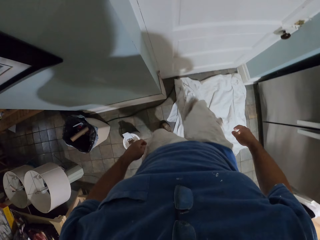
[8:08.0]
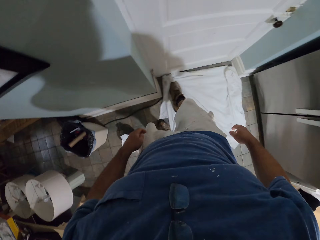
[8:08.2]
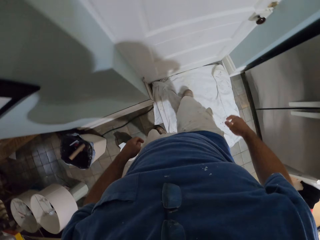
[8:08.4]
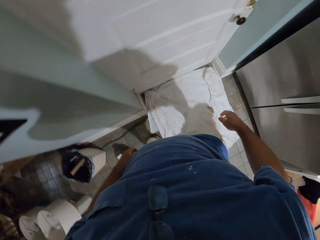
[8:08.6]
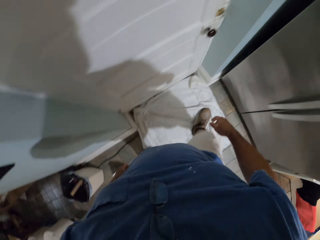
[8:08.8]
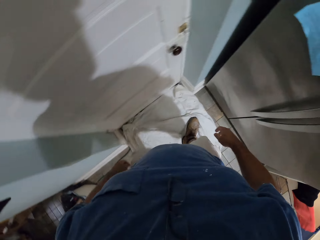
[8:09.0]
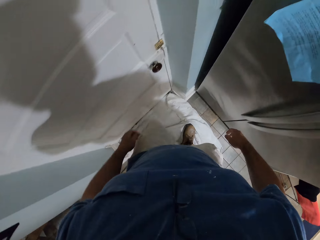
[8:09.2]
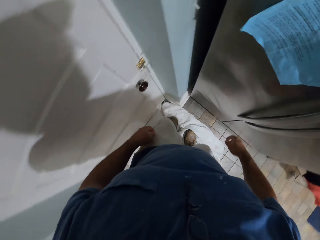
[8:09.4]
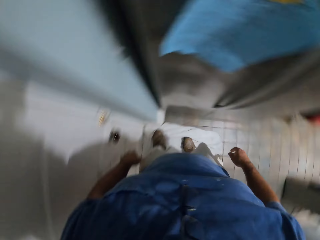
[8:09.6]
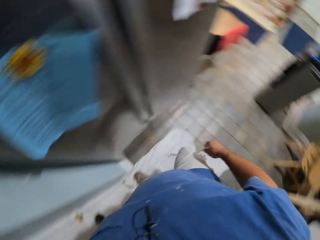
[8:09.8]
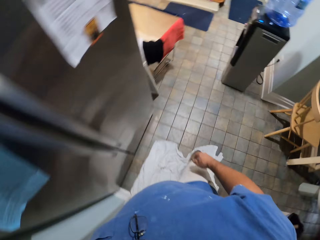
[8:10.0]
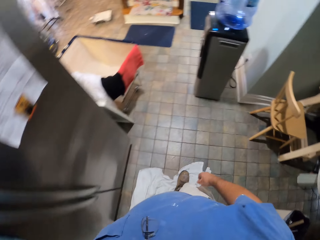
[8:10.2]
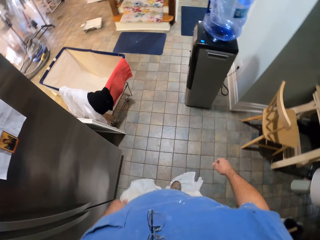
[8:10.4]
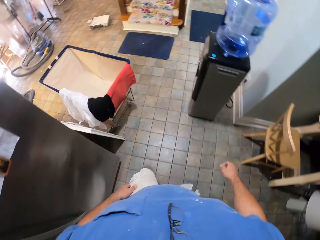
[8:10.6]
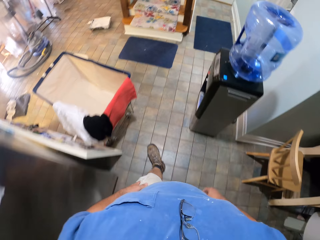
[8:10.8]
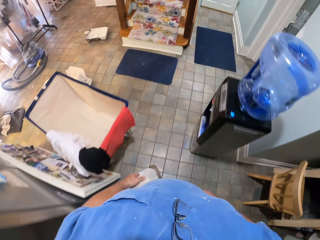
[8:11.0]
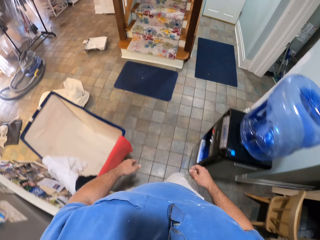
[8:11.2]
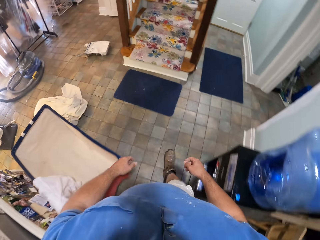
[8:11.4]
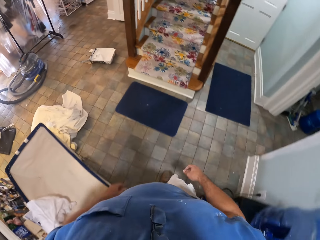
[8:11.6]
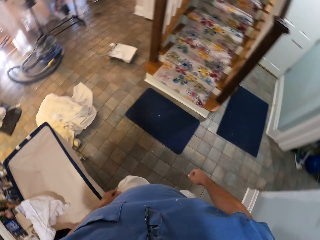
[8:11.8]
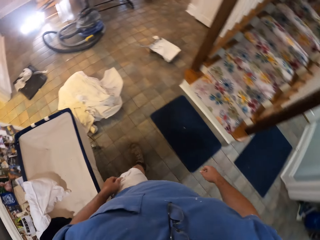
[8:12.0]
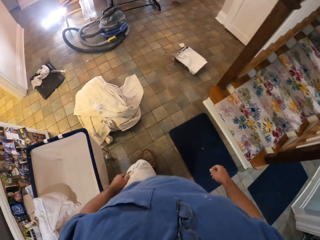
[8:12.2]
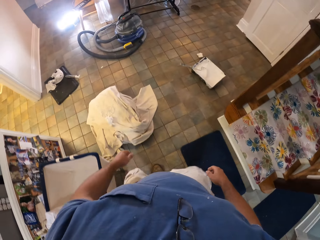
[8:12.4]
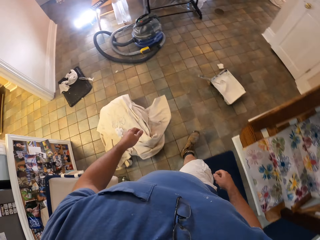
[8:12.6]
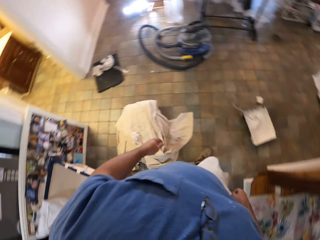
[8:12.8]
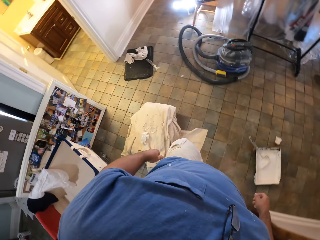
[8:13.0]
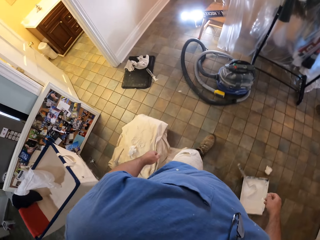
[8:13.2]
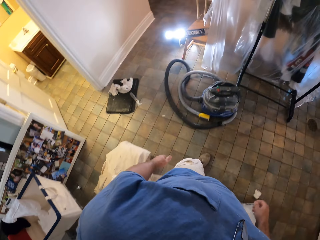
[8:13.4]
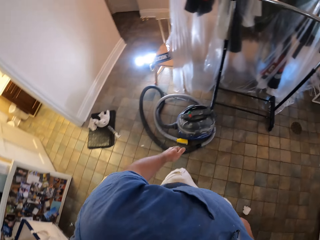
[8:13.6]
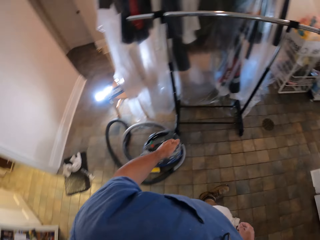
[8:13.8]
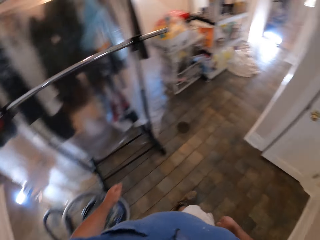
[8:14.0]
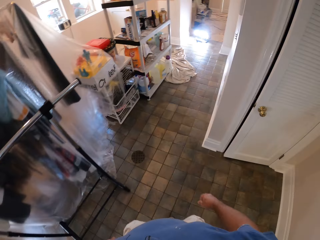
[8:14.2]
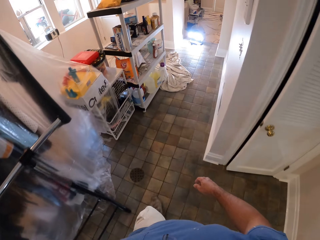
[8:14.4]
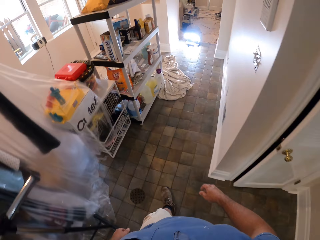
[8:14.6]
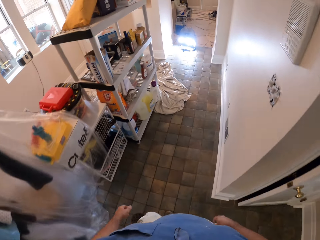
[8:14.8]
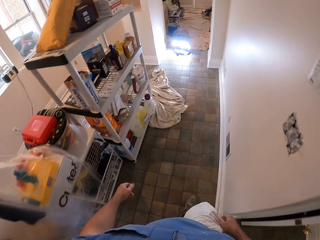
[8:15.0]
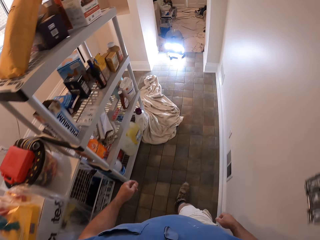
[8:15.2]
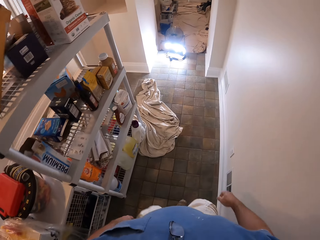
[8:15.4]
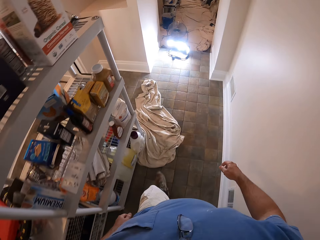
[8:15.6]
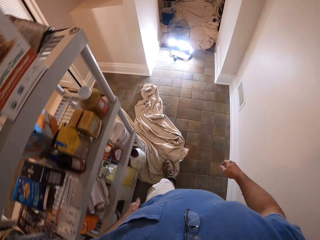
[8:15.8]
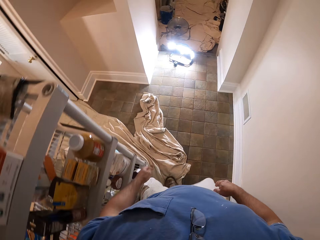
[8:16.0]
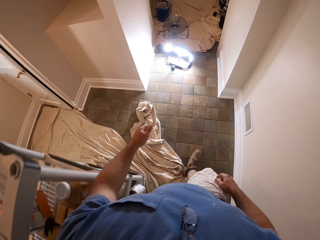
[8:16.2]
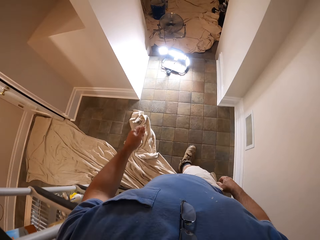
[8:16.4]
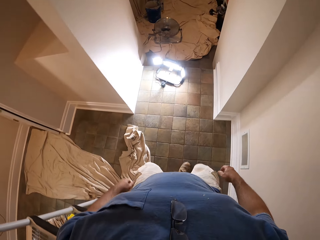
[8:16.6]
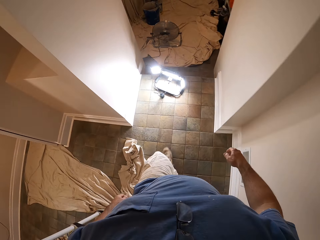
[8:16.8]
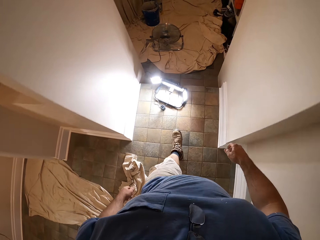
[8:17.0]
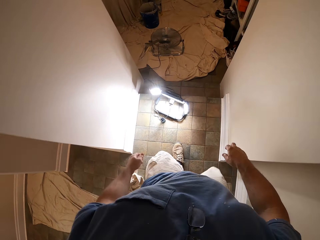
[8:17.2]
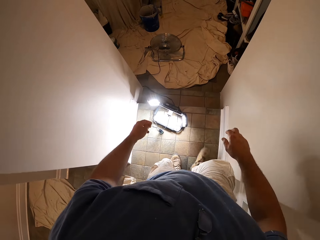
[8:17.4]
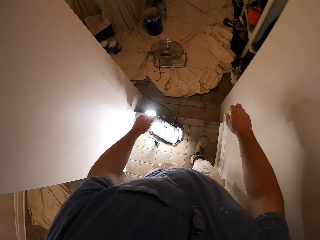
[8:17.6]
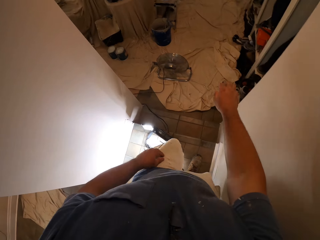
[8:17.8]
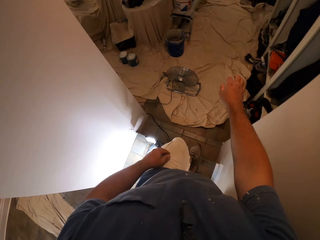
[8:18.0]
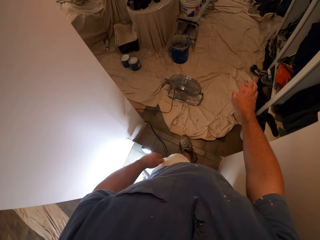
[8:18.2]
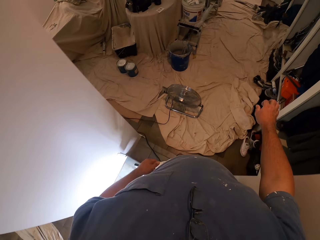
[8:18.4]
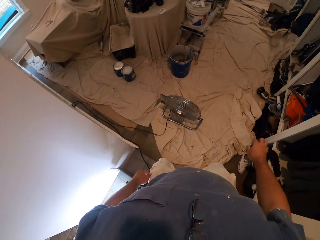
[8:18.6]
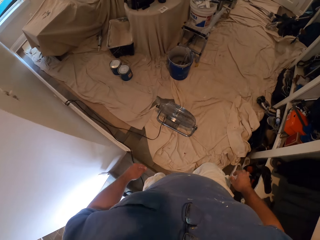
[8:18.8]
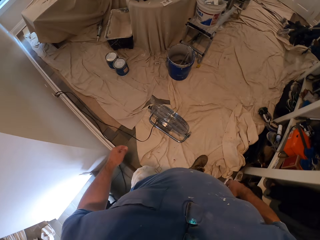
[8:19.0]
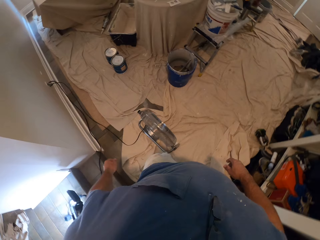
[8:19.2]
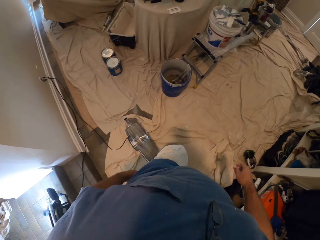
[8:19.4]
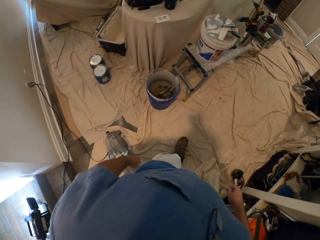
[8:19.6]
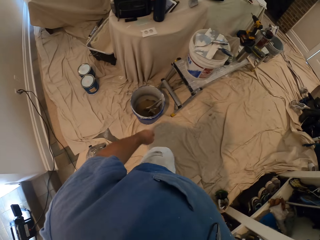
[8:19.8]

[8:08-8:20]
The camera wearer adjusts the rag with his right leg. He steps on the rug, turns around, and walks around the room.

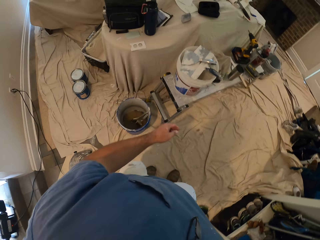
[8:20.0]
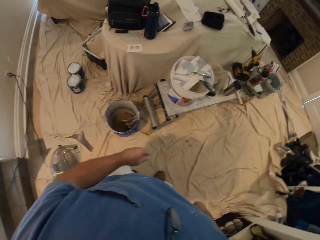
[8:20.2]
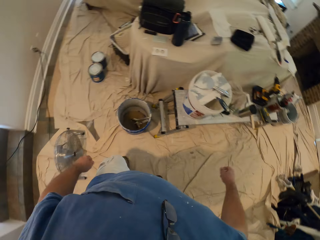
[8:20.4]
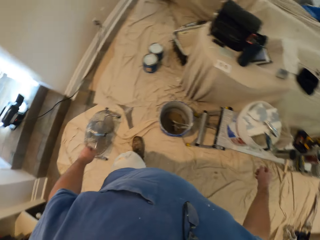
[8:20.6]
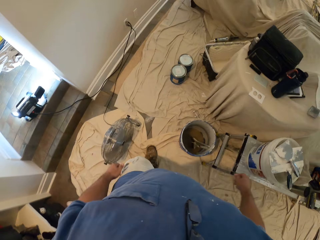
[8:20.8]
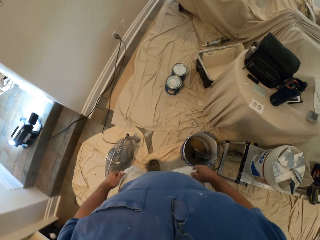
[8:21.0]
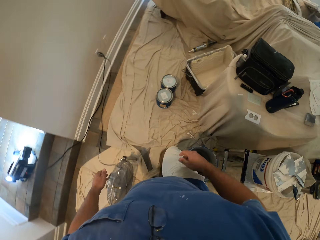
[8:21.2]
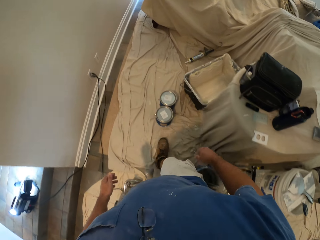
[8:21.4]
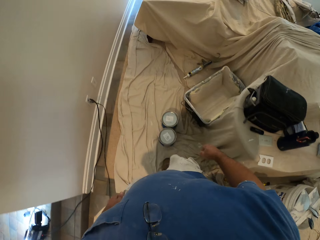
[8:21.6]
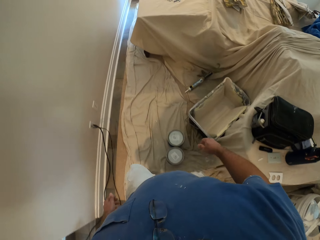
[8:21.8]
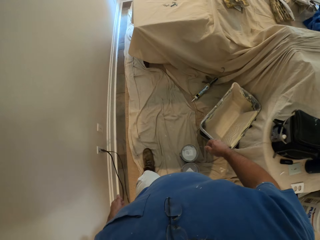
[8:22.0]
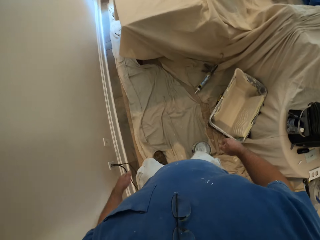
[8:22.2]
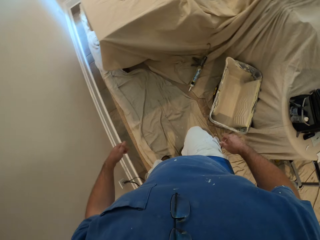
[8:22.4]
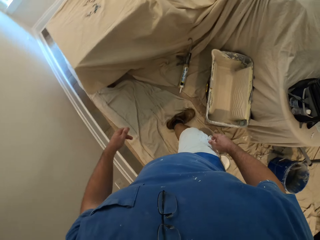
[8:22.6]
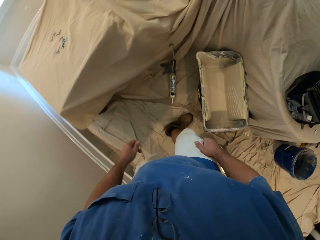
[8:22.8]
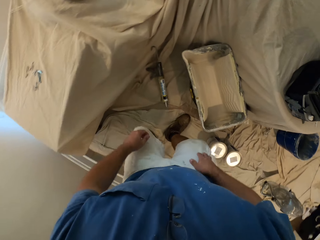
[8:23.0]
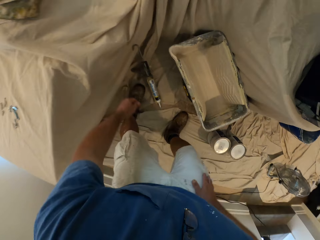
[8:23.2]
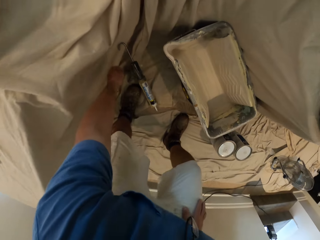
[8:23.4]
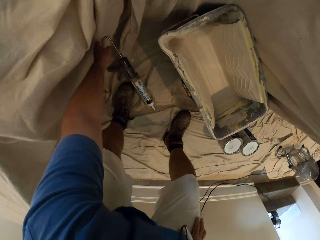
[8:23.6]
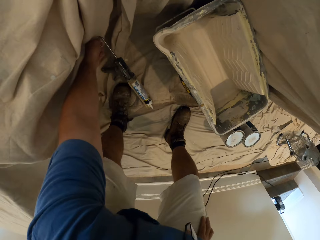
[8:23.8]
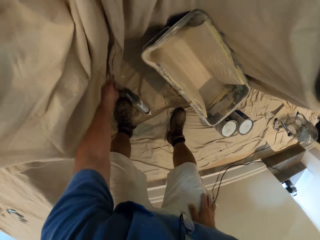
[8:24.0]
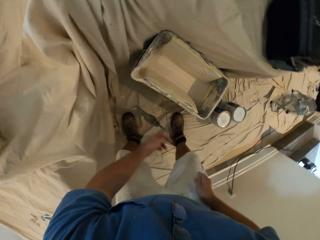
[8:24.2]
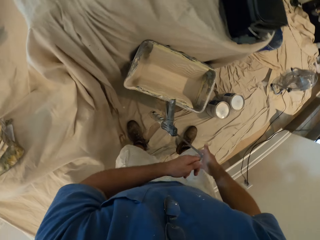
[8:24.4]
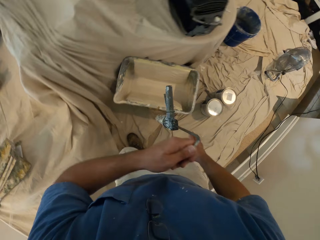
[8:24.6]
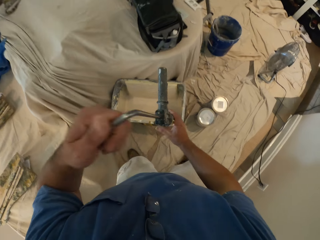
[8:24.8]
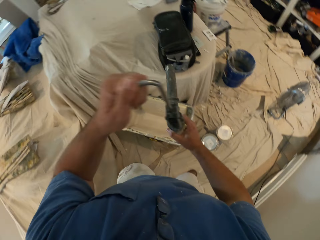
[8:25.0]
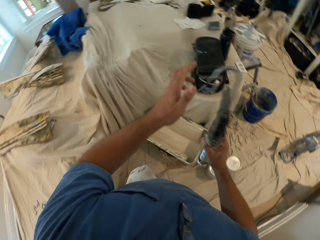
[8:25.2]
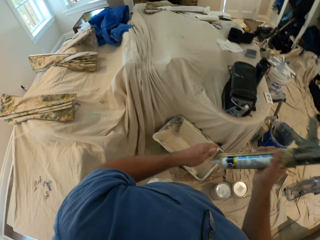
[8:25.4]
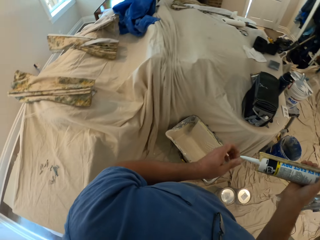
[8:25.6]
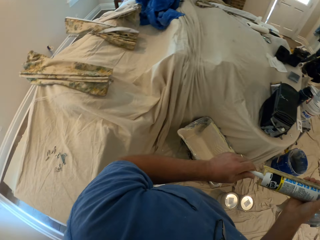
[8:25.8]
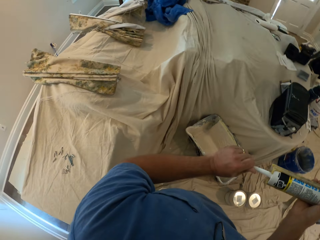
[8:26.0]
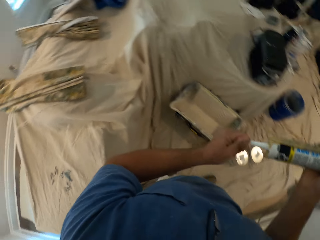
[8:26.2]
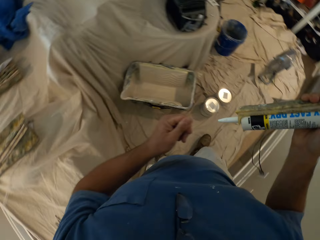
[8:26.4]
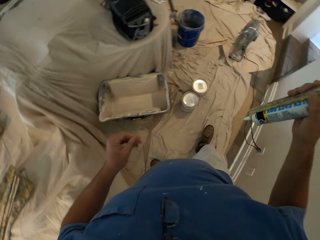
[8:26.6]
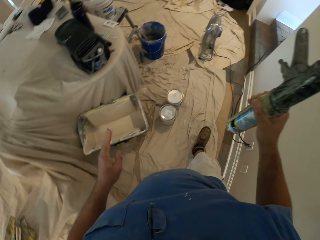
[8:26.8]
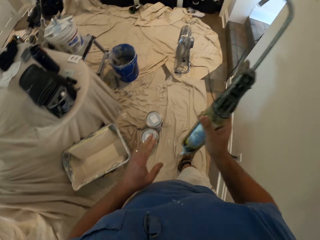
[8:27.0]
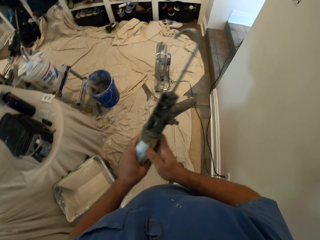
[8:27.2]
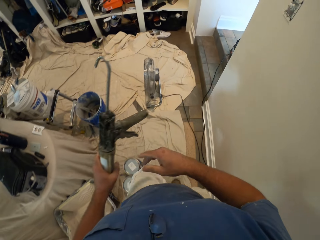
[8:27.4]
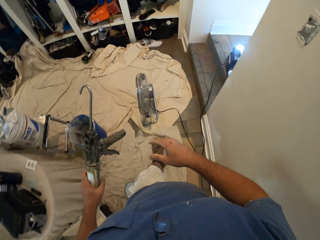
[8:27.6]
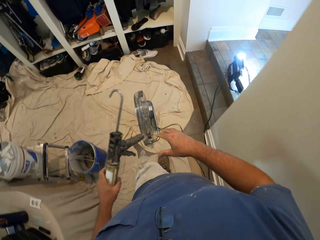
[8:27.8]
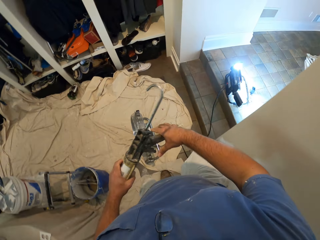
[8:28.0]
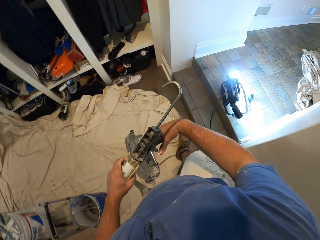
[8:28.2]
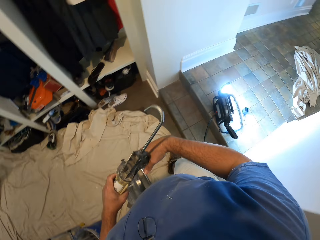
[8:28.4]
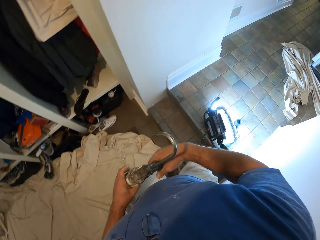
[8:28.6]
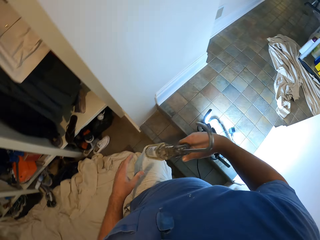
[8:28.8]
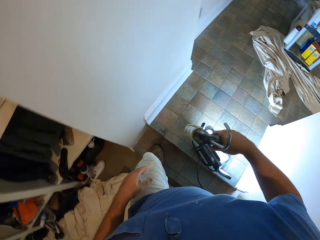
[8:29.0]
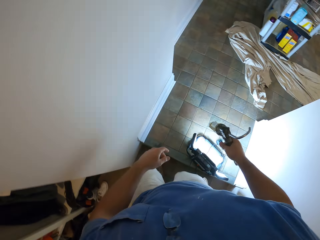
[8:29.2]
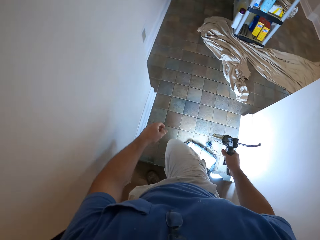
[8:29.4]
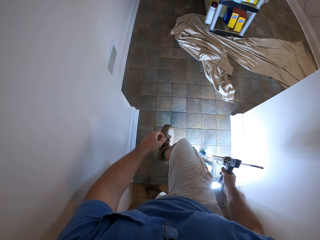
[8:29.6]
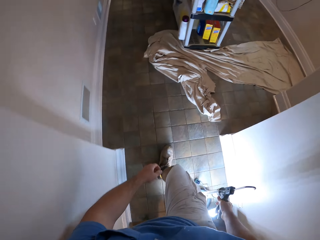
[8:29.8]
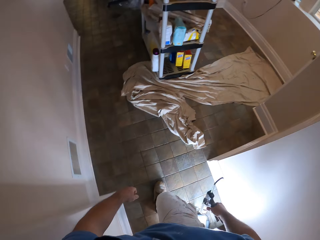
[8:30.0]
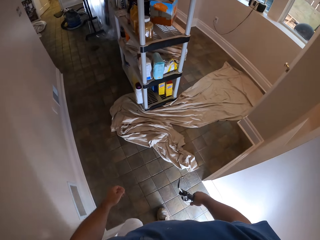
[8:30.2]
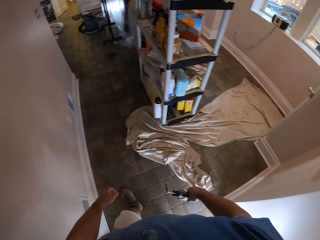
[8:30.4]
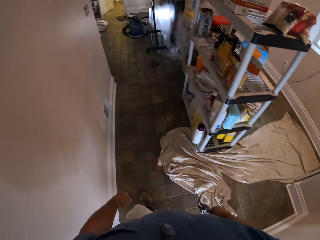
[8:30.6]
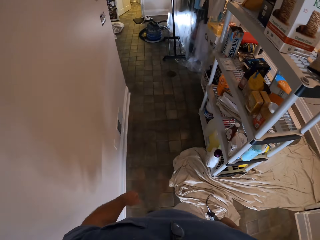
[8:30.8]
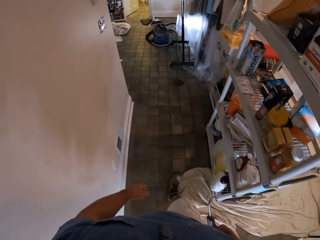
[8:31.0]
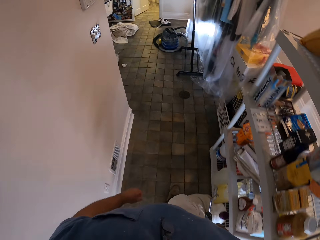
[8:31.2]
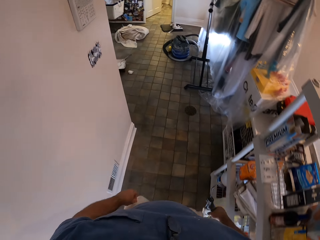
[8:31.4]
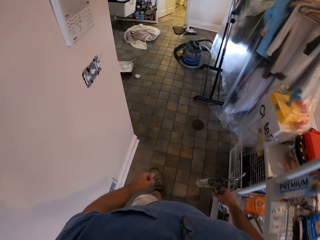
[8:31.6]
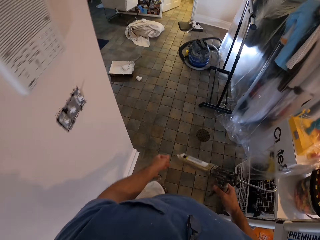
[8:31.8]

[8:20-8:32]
The camera wearer takes the adhesive gun or sealant gun in his right hand. He wipes the tip of the sealant gun, holds the adhesive gun tip, and takes the adhesive gun from right to left hand. He walks around the room and takes the adhesive gun in the right hand.
